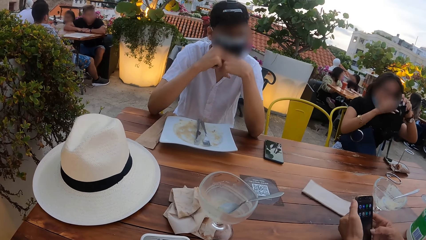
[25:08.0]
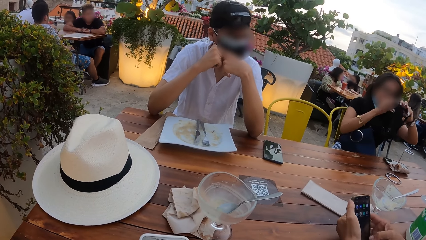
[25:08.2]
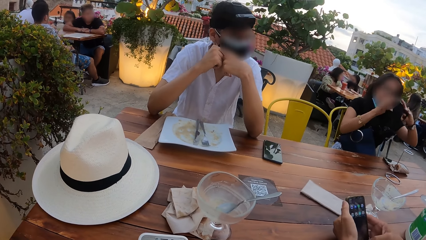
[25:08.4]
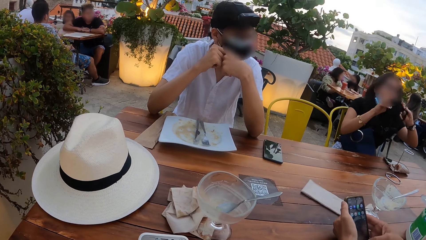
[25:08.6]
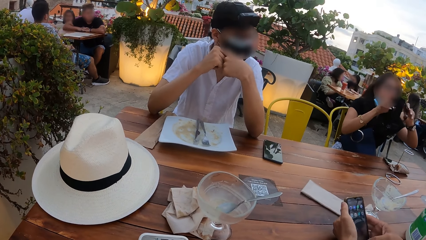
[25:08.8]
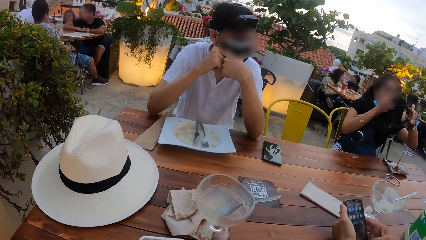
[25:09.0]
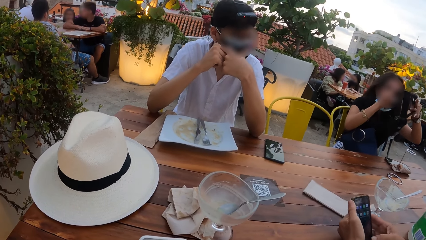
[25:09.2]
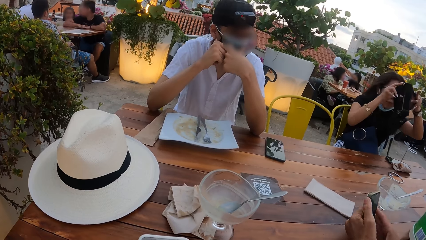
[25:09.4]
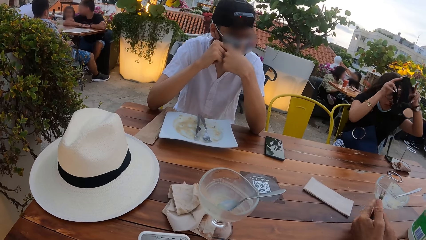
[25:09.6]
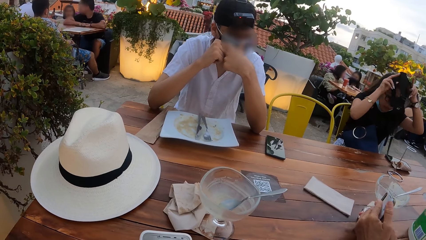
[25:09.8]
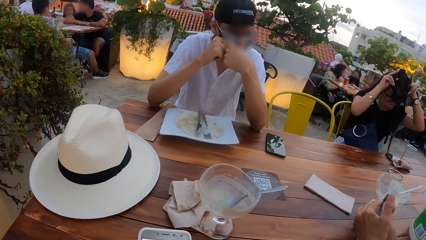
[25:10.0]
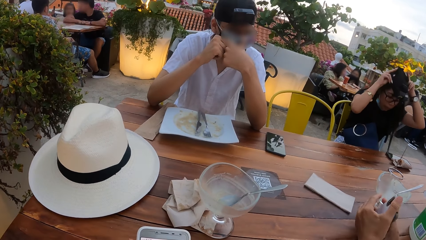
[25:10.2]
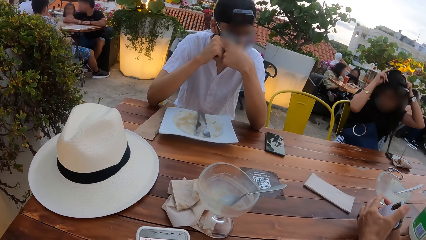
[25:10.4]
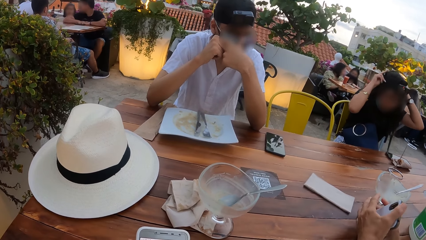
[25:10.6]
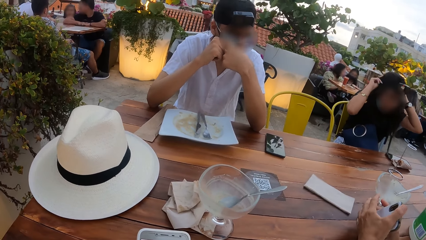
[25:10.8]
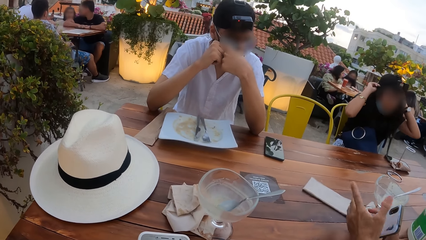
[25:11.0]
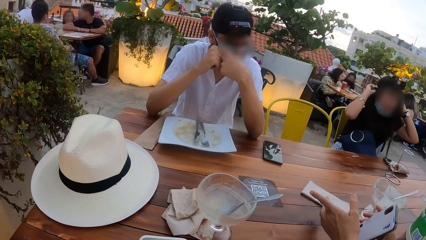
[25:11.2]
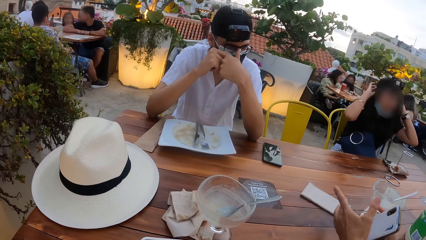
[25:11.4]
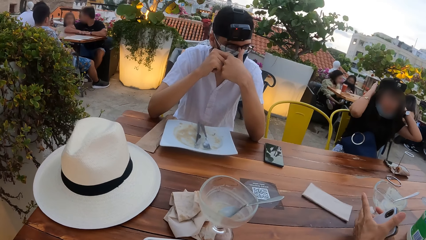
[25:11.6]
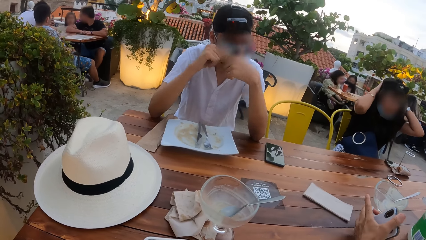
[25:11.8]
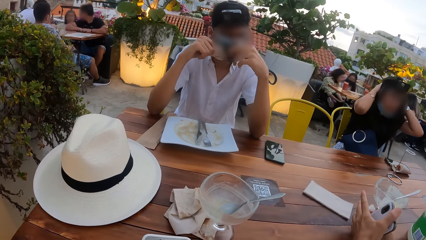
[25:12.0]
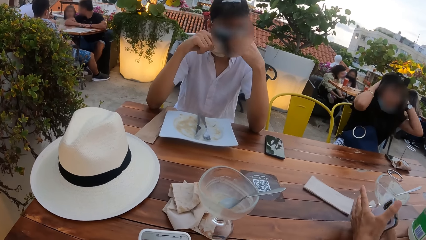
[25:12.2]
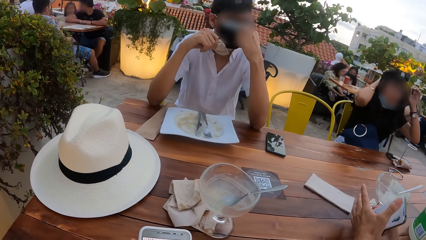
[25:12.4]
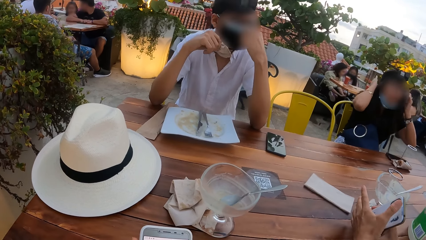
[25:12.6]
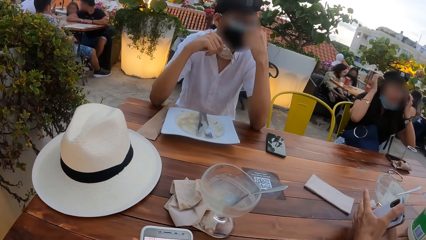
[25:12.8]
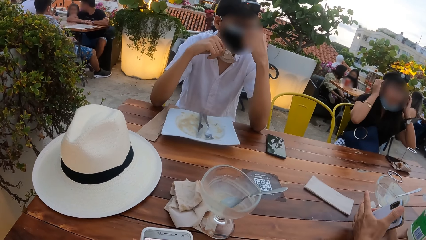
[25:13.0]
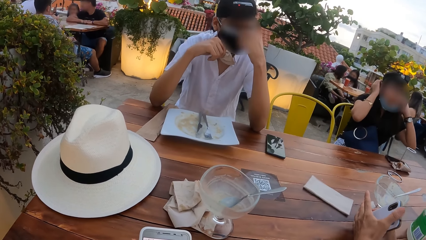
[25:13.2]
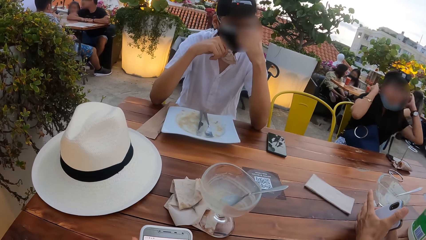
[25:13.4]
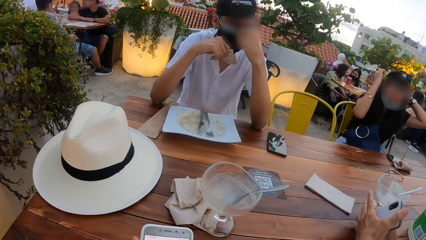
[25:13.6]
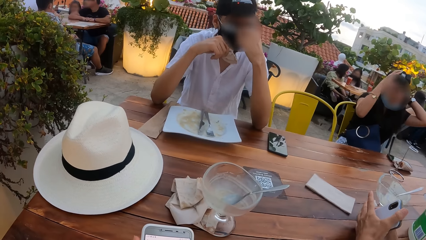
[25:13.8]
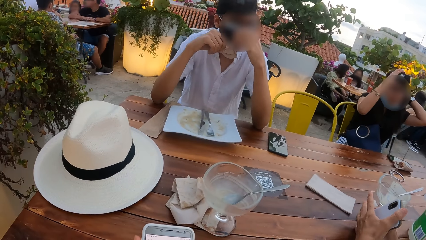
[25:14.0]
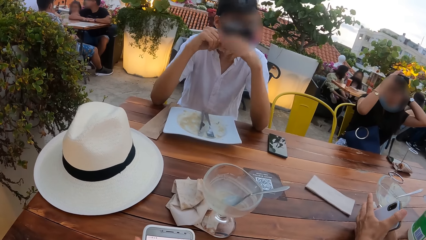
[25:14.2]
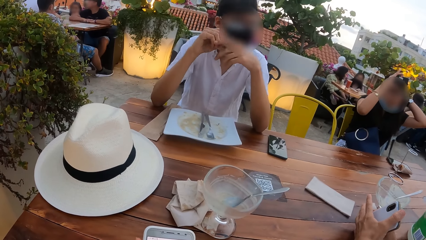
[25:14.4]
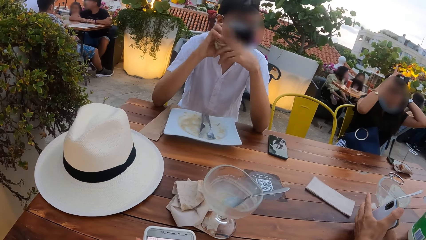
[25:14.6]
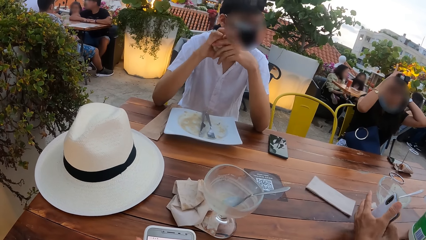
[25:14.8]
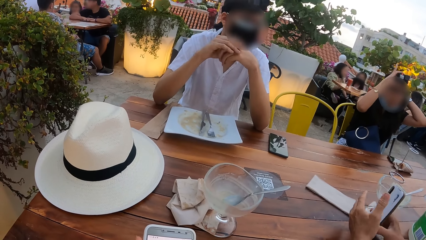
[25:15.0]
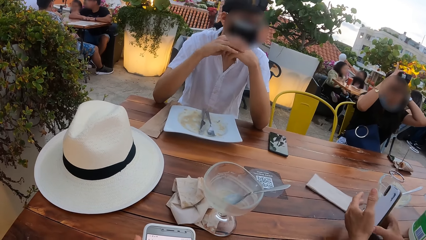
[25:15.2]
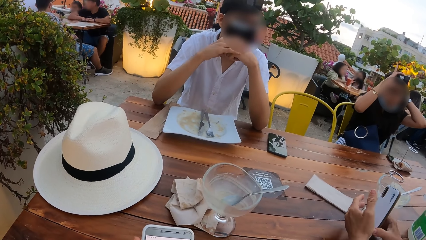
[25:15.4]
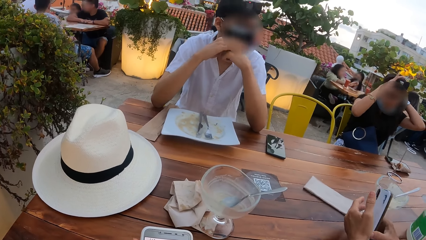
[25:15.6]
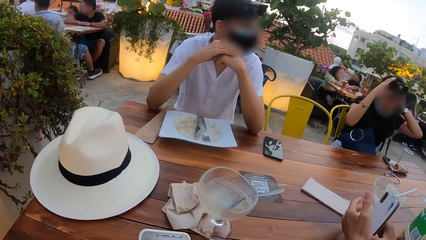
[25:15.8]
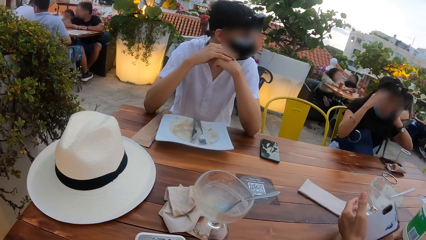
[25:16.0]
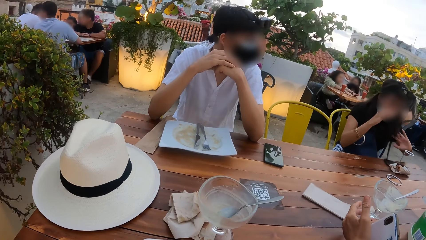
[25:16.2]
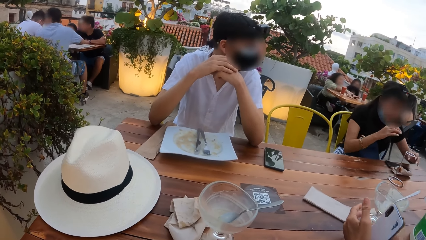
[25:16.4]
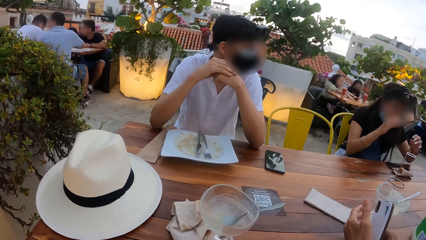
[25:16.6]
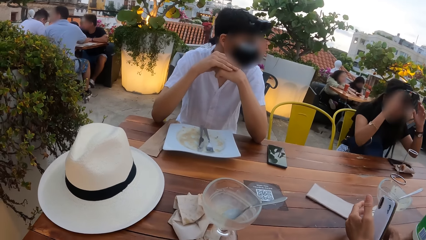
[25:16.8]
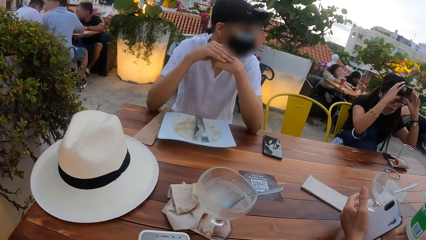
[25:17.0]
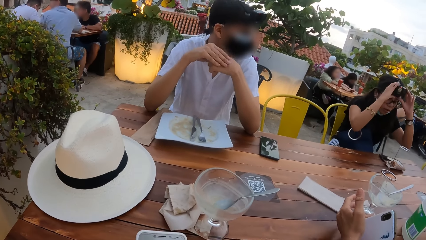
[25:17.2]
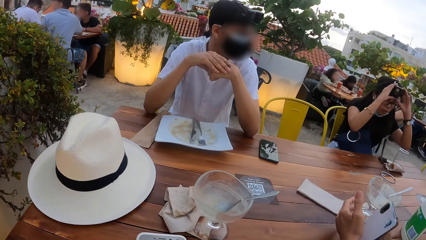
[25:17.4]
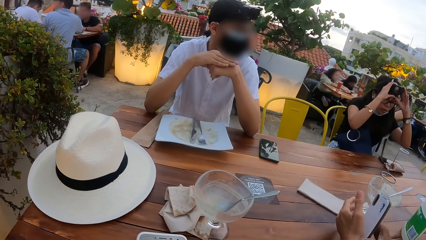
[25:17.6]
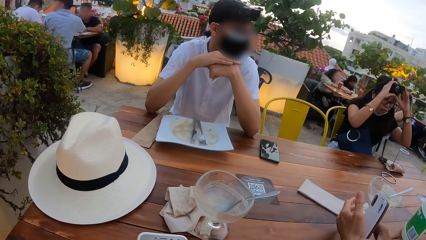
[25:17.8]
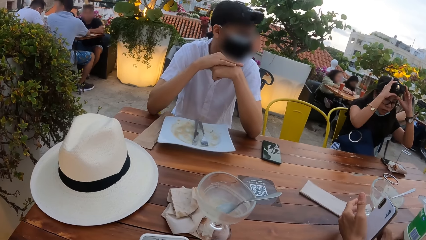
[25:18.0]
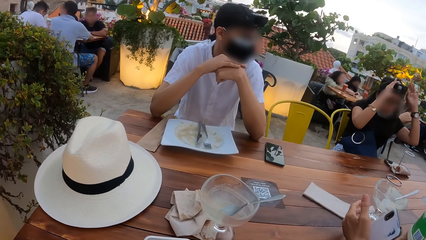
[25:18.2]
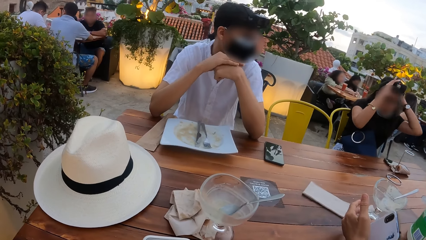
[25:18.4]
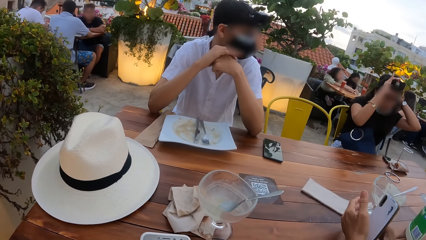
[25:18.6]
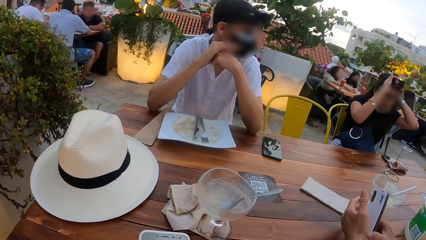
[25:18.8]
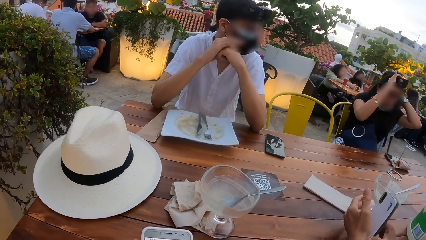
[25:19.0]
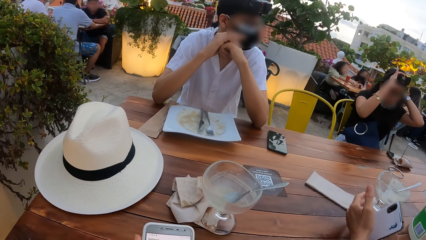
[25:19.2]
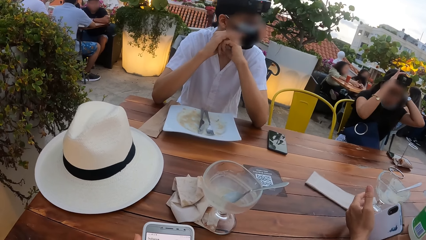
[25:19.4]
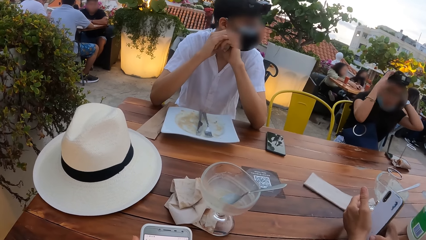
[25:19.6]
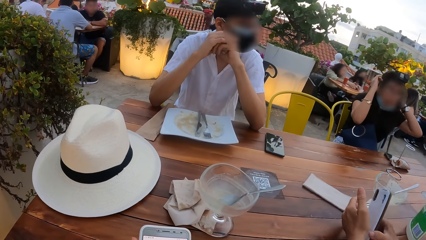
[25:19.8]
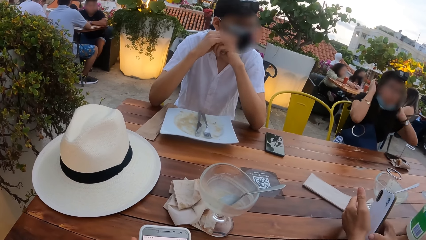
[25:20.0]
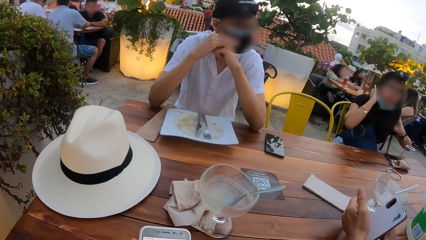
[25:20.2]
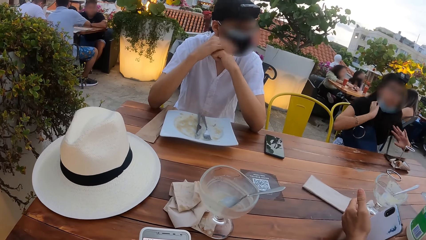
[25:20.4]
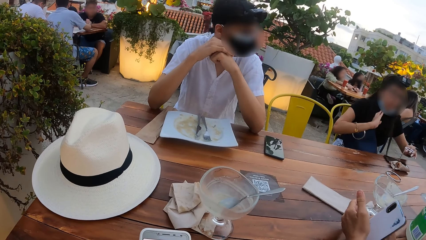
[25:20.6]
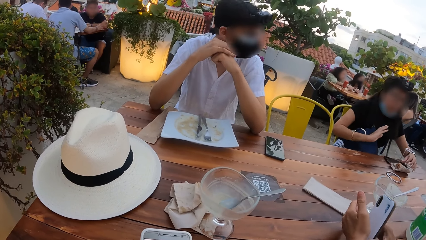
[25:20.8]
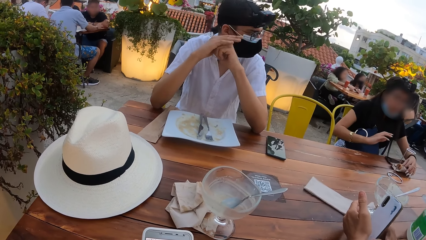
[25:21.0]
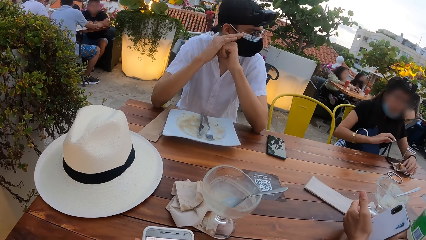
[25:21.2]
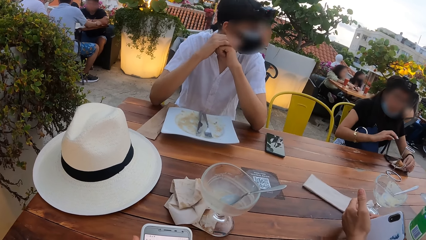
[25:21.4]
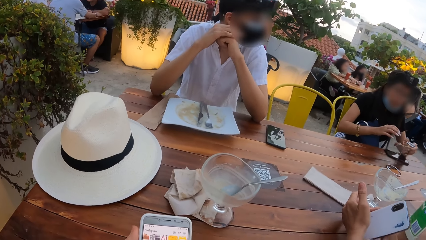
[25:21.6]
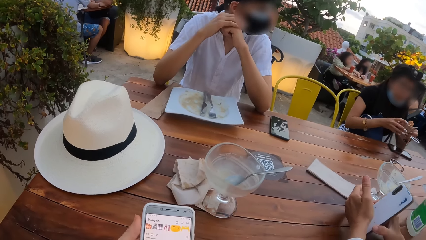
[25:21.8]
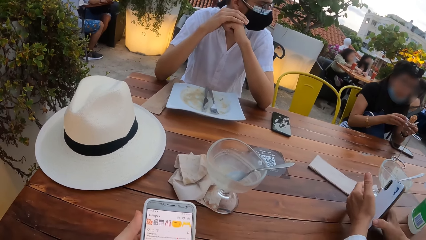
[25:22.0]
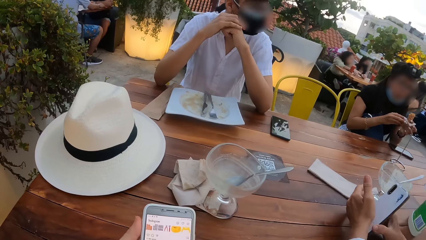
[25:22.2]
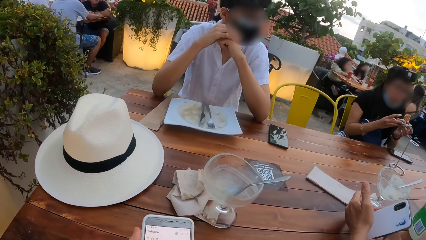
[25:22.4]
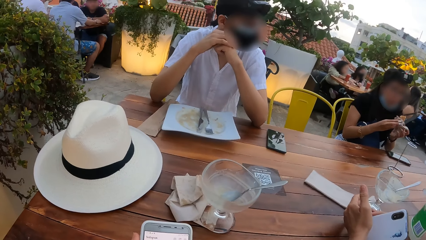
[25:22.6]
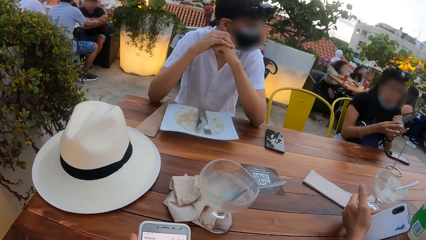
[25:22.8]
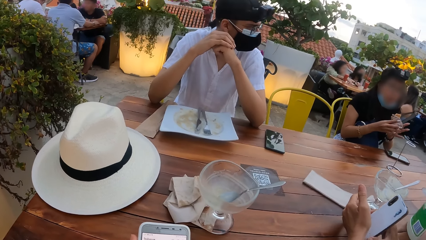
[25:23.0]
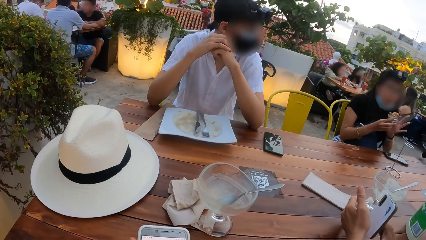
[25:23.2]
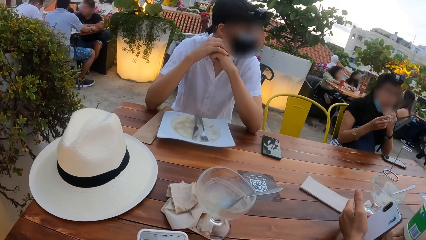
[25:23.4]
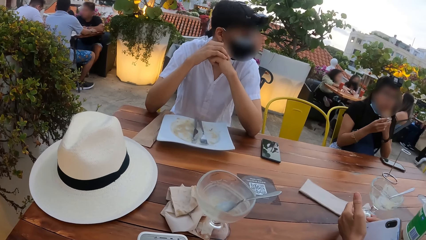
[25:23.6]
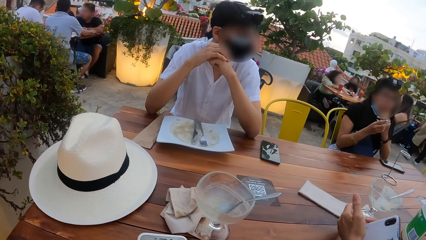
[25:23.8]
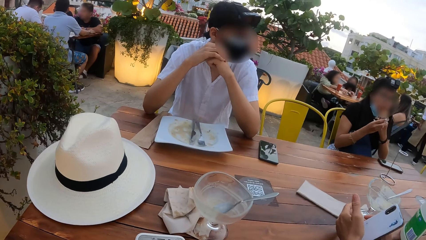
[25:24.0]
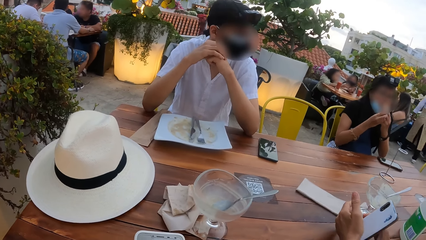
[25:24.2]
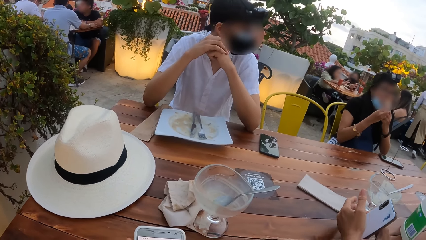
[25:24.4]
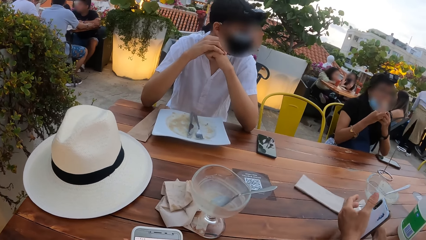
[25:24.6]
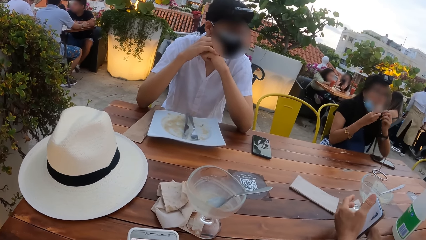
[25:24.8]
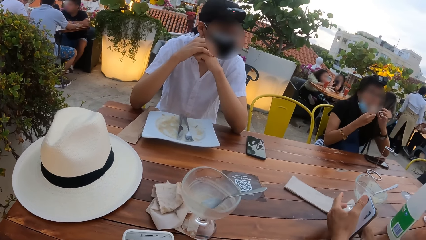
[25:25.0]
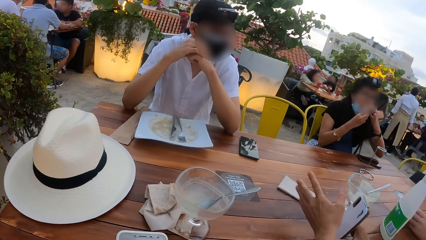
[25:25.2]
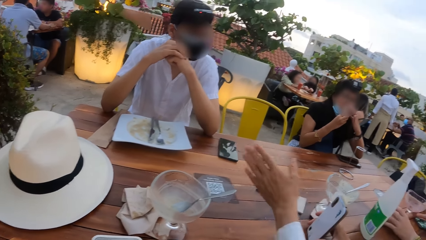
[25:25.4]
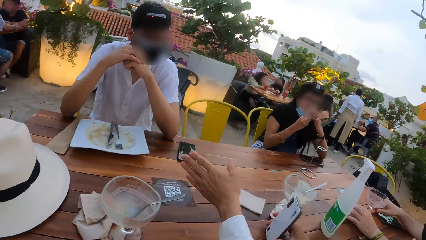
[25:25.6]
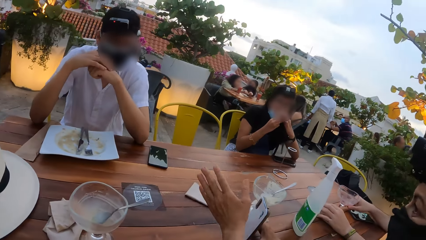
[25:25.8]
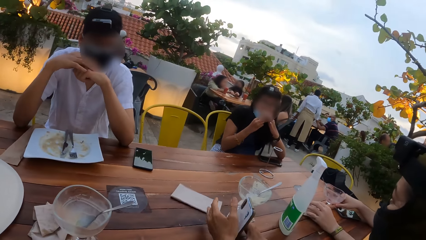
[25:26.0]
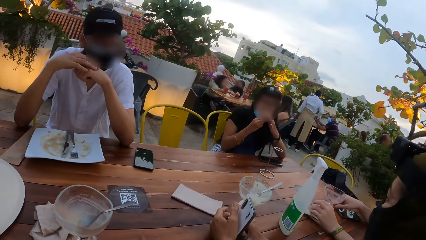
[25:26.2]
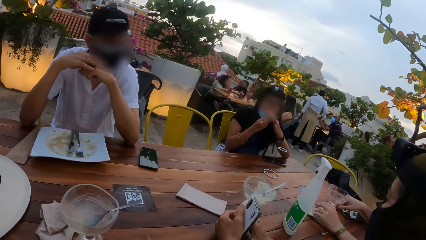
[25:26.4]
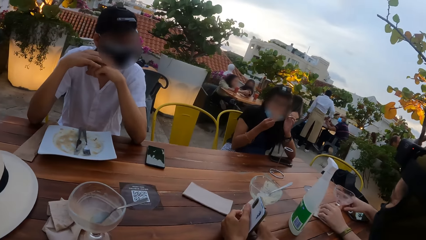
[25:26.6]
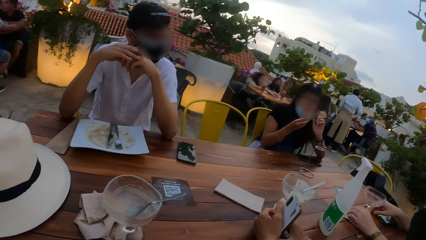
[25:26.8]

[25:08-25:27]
The woman wears the camera on her head with both hands. She adjusts the camera on her head with both hands. She pulls her right sleeve with her left hand, picks up the wafer from the table with her left hand and holds the wafer with her left hand. The camera wearer looks around. The woman adjusts a mask on her face with her left hand. She eats the wafer in her right hand.
